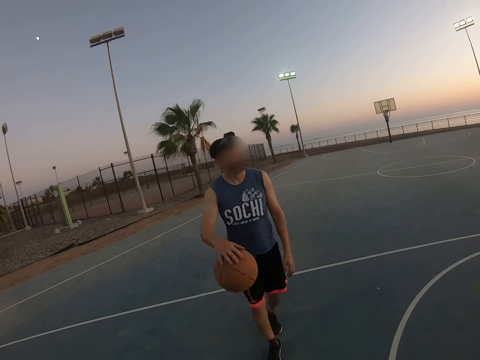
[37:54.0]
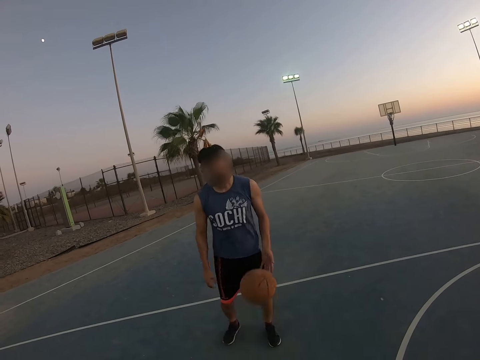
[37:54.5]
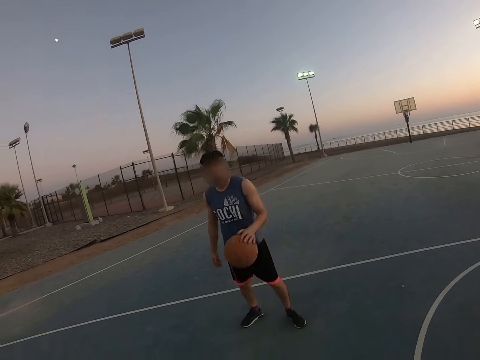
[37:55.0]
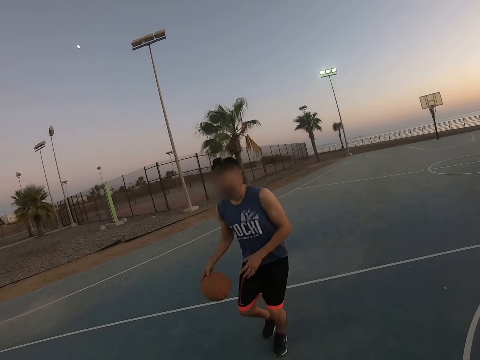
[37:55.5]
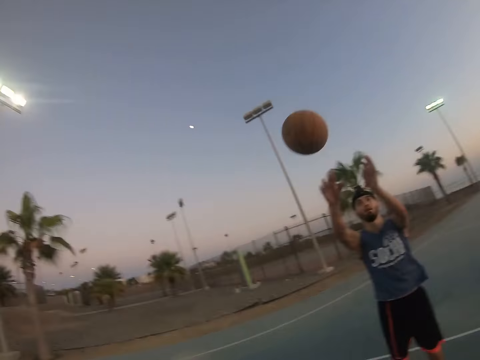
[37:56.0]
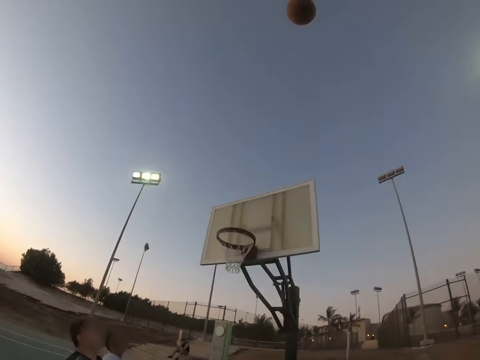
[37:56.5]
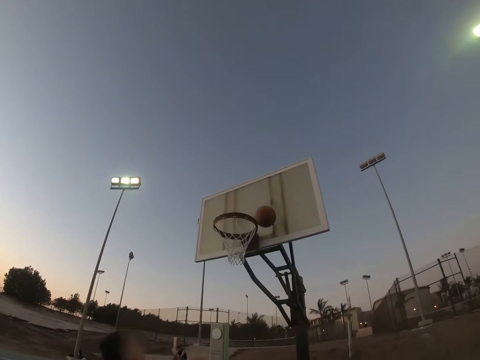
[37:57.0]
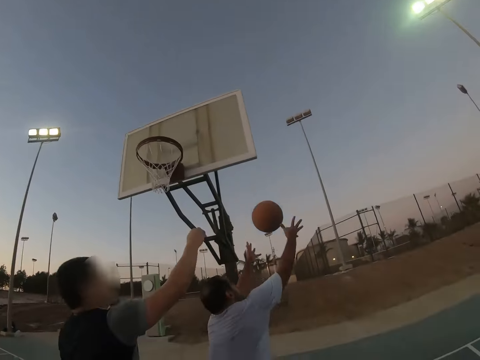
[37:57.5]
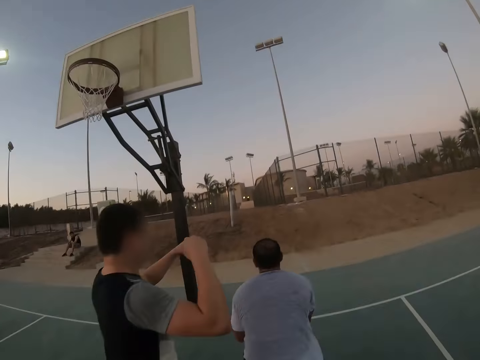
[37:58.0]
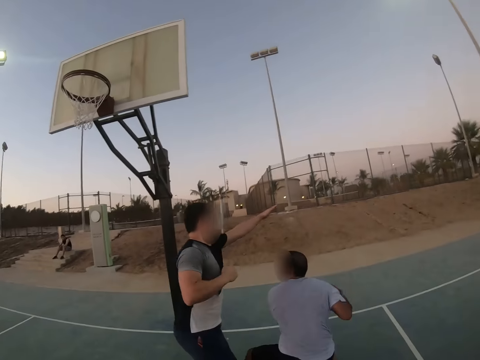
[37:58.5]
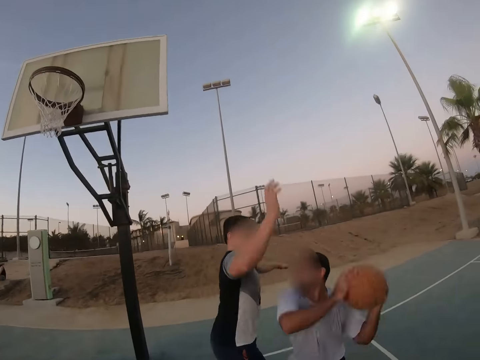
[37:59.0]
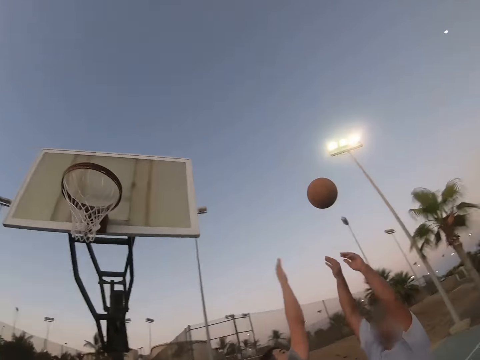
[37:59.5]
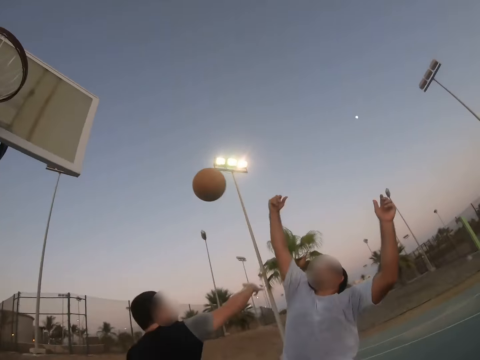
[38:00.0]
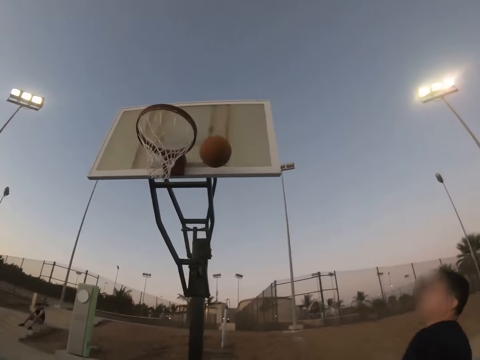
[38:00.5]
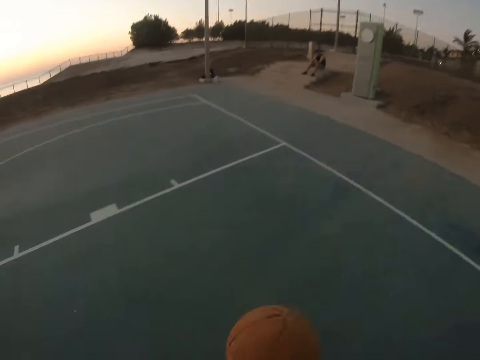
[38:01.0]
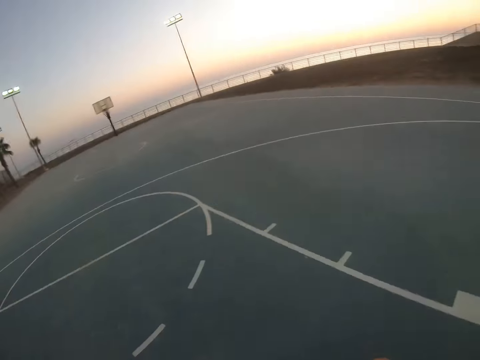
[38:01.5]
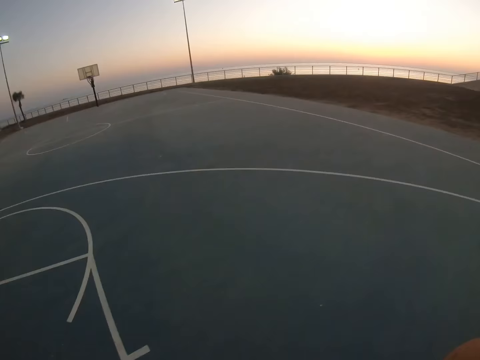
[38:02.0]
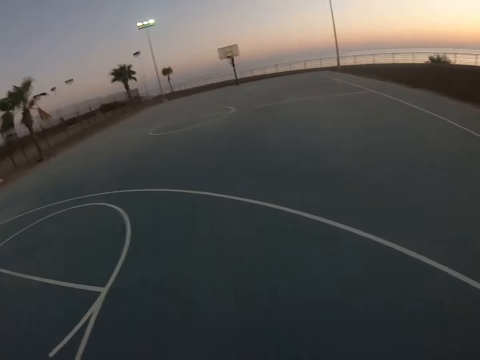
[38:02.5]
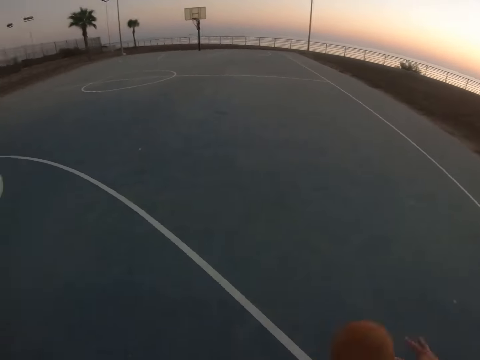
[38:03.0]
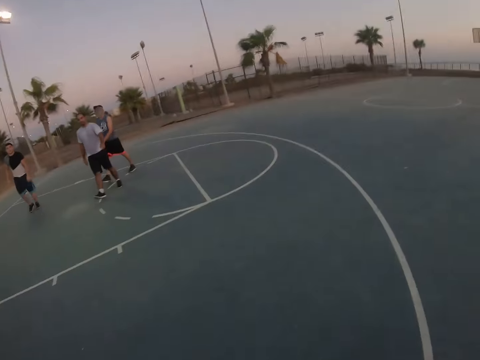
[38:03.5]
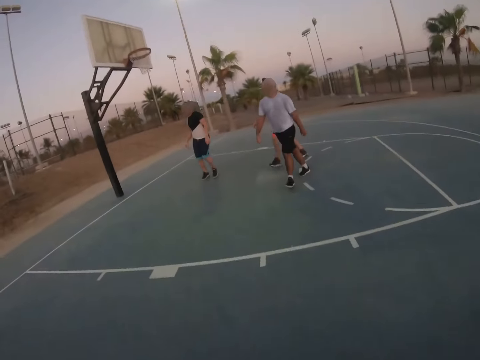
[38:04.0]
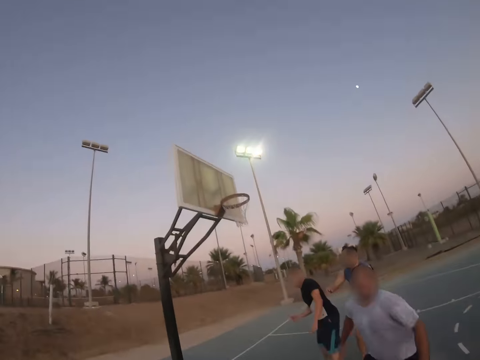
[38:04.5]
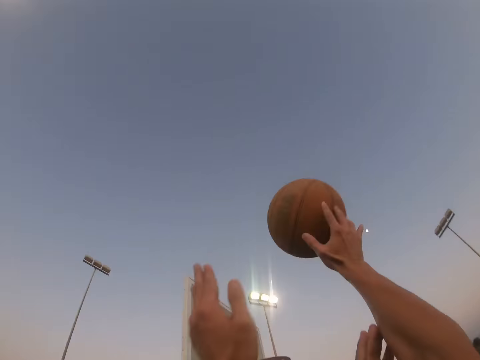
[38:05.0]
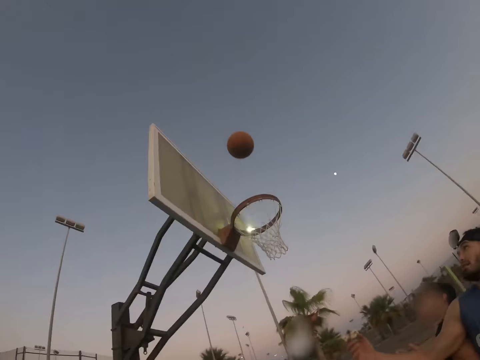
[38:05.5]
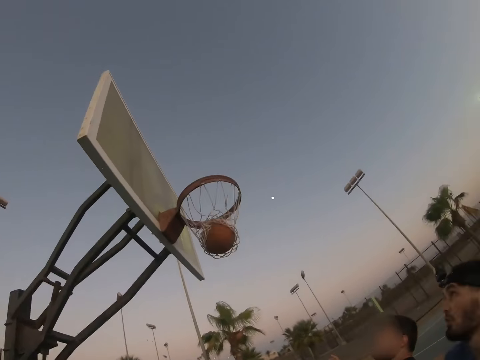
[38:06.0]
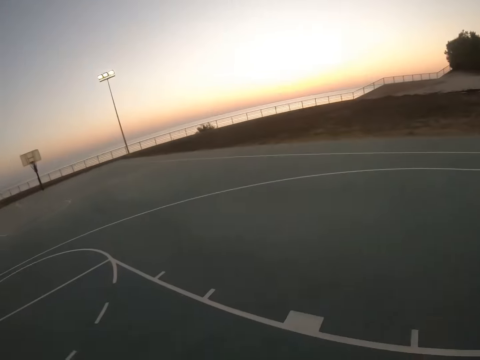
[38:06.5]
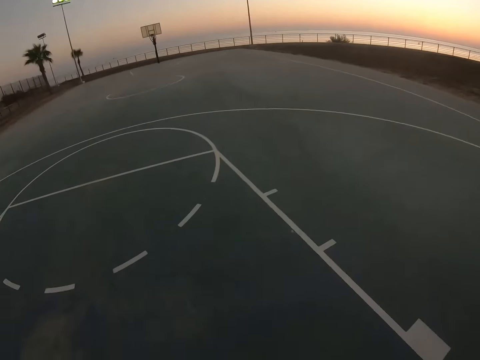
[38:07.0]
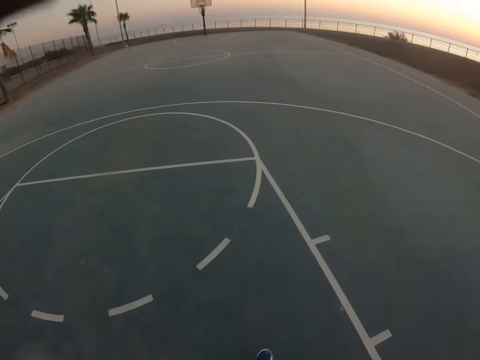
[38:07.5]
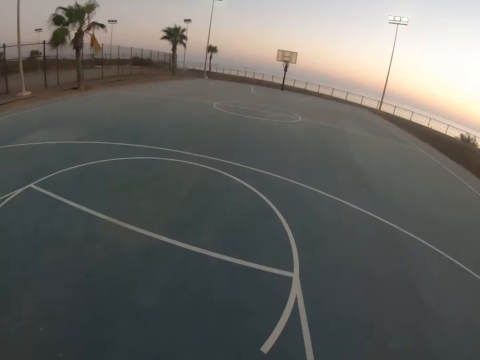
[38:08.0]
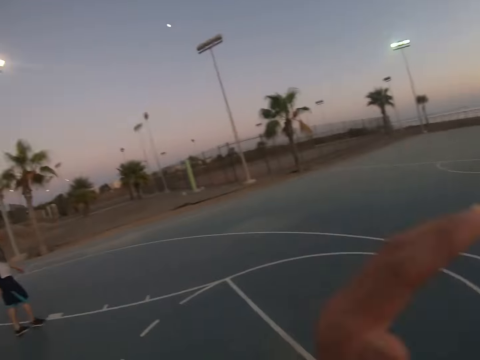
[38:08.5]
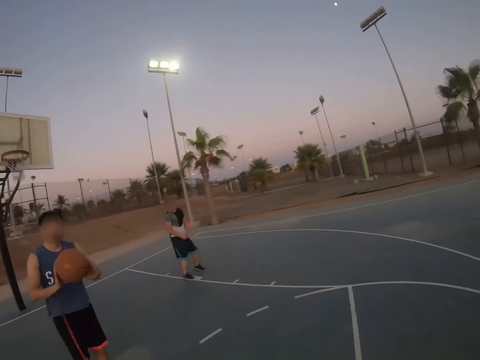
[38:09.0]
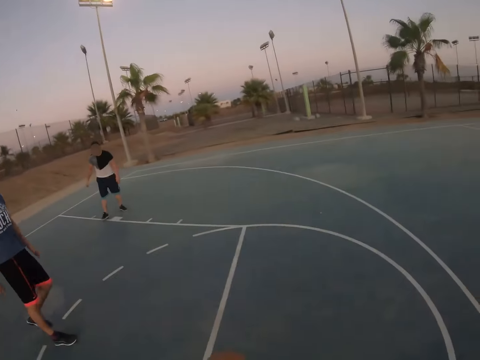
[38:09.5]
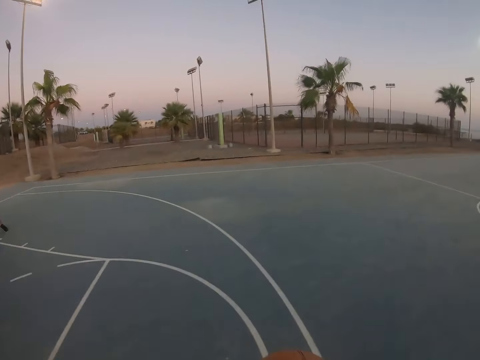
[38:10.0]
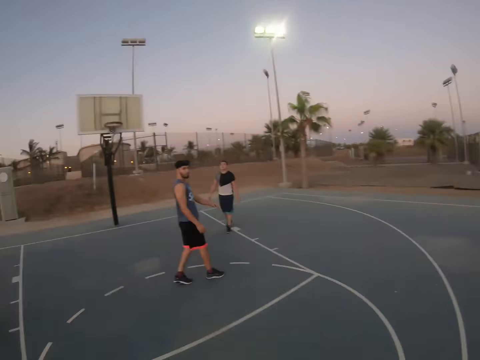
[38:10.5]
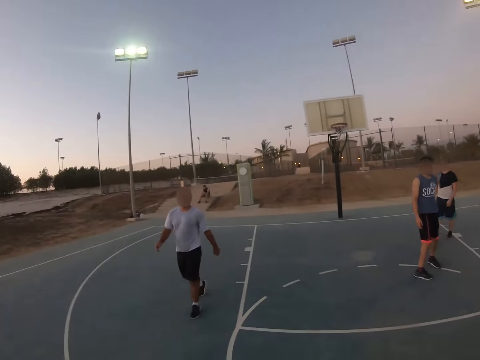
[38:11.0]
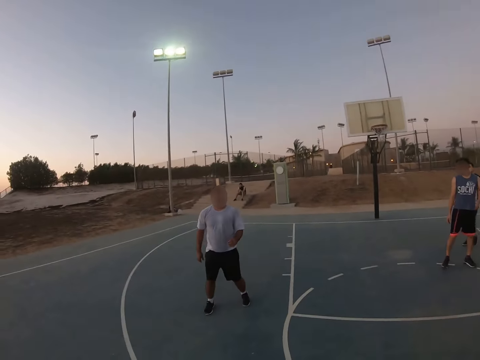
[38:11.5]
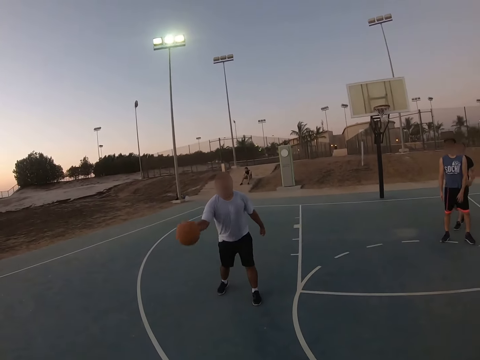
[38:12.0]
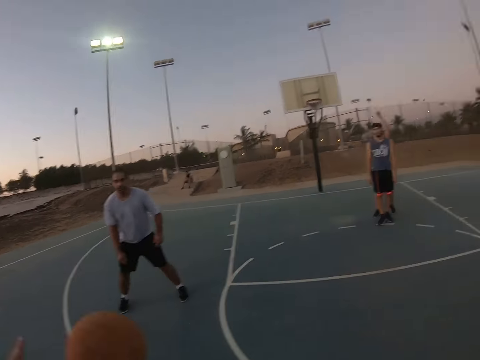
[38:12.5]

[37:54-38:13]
A man throws up the ball to score a goal. Another man takes the ball and throws up the ball to score. The camera wearer plays basketball and walks around. They throw up the ball to score a goal. They walk around.

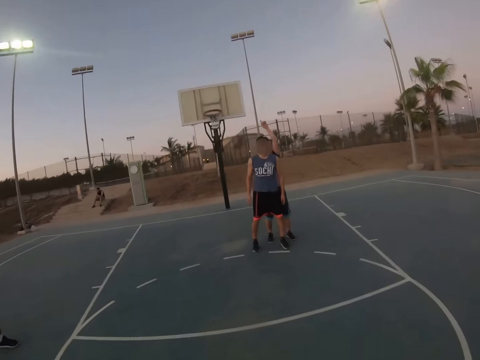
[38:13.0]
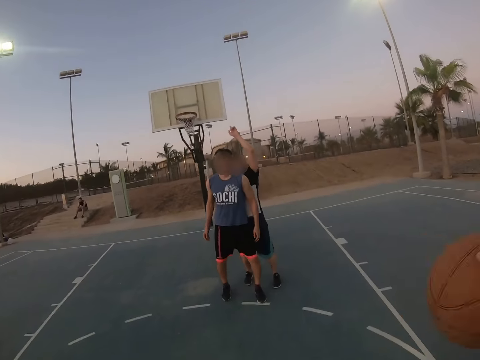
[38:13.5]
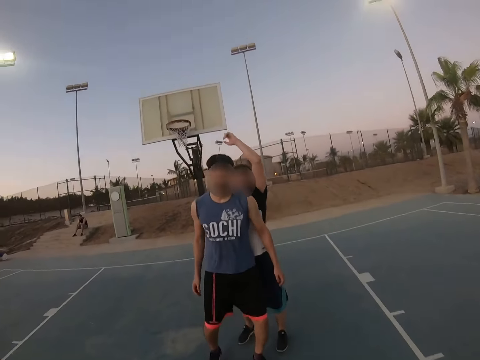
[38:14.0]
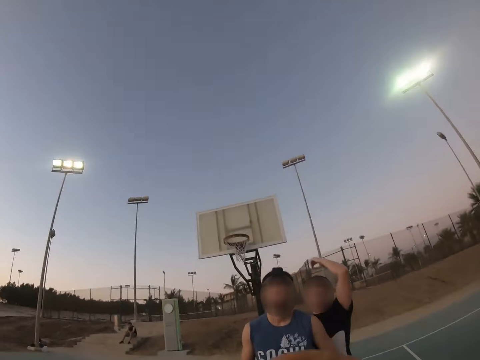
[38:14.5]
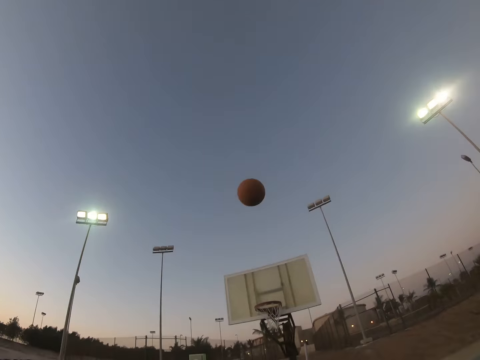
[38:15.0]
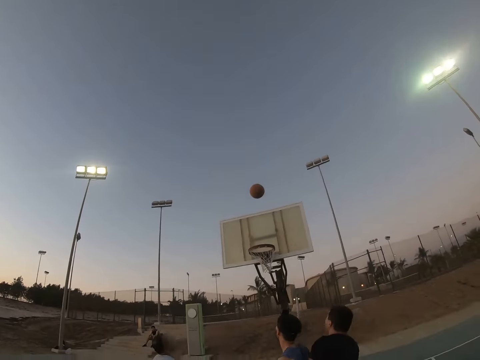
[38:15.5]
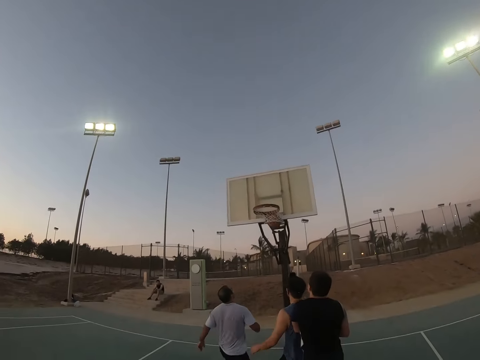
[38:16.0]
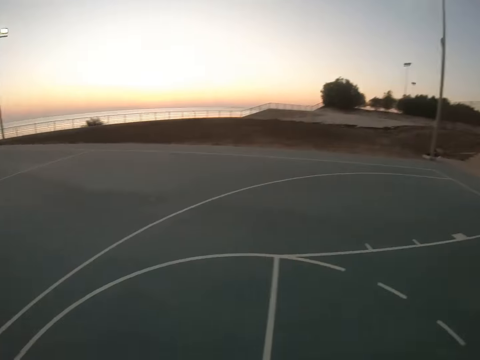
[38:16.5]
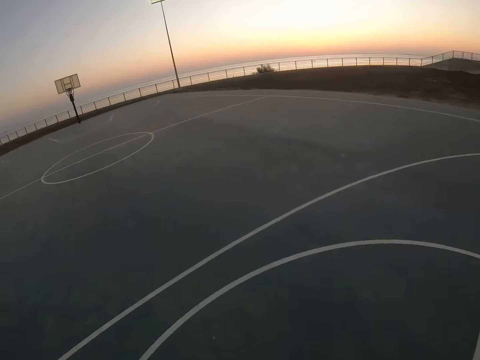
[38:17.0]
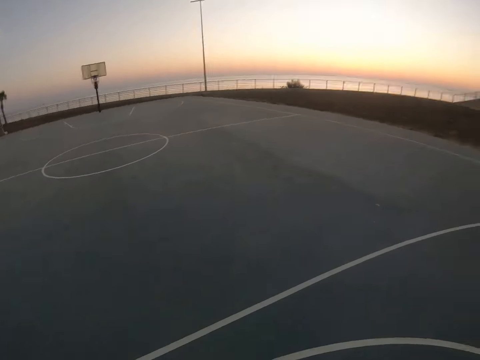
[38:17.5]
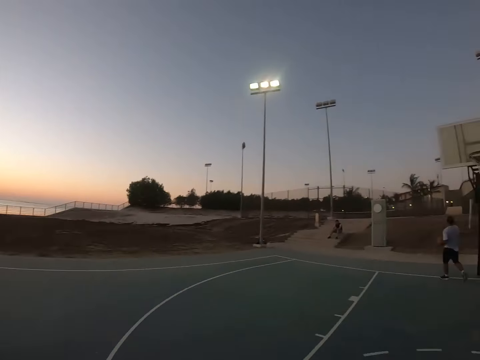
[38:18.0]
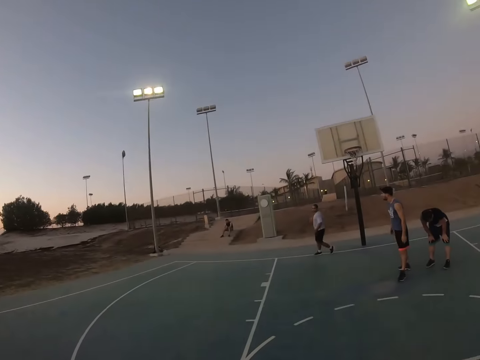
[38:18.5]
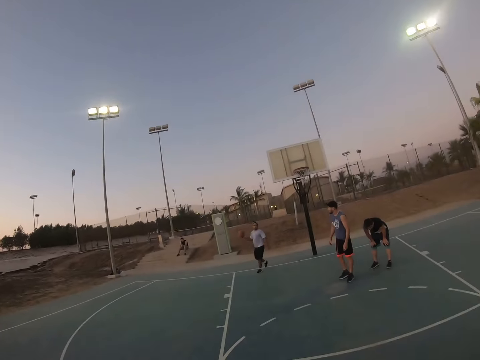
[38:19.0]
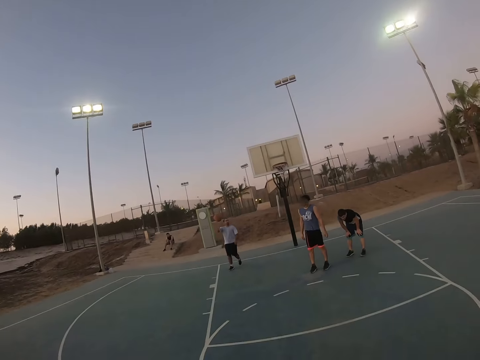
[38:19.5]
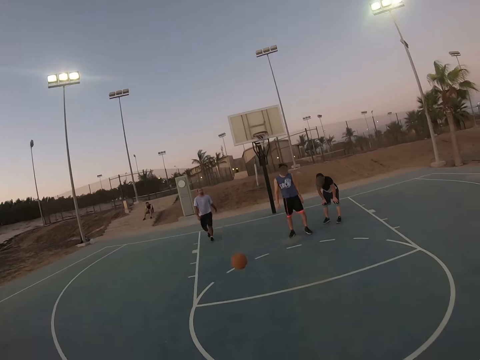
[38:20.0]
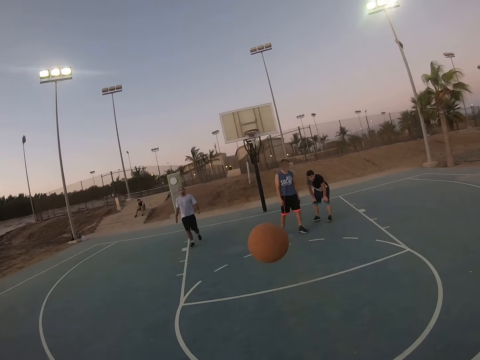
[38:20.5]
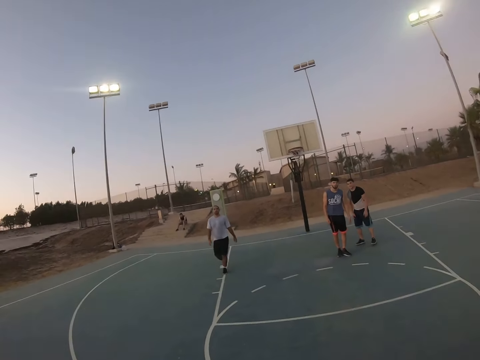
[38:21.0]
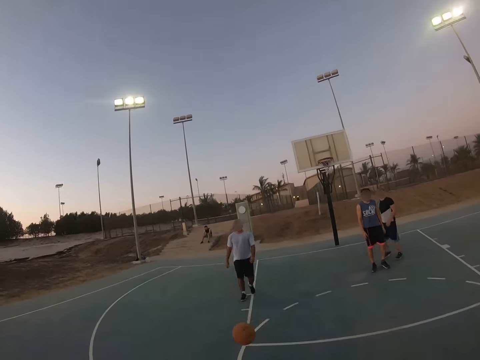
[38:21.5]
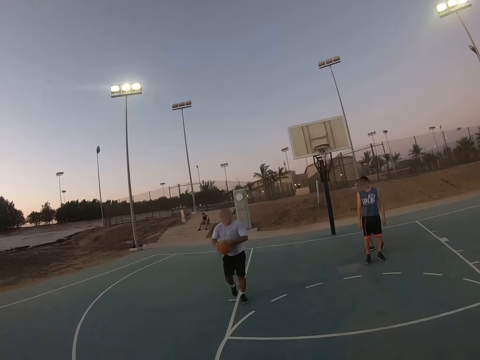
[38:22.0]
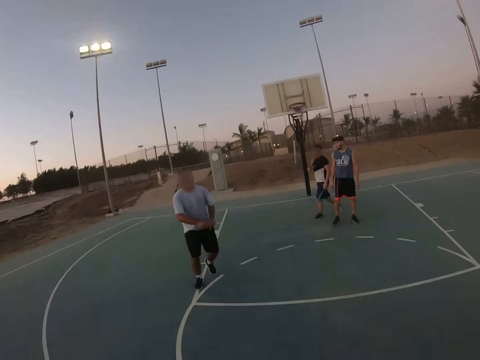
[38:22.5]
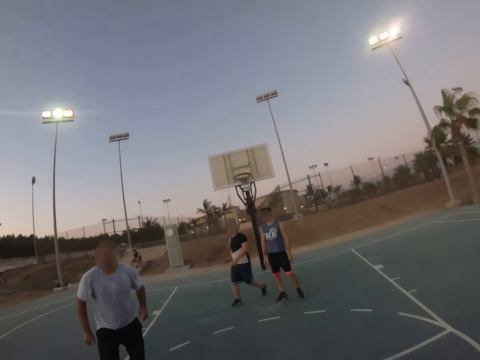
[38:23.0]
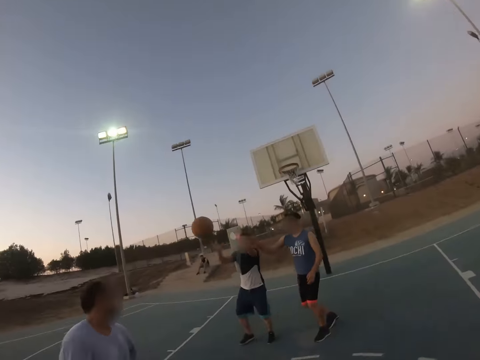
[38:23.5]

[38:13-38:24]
The camera wearer throws a ball. They walk around. A man throws the ball.
